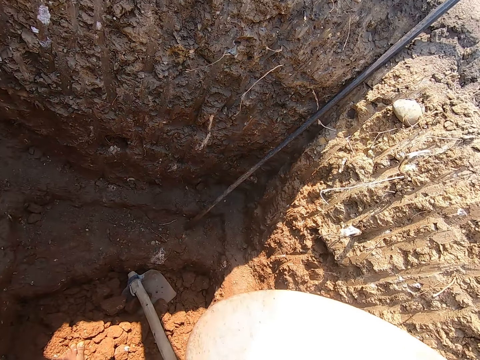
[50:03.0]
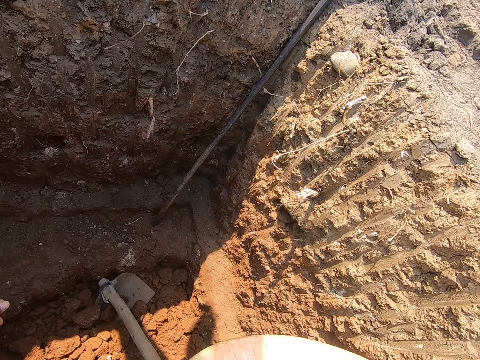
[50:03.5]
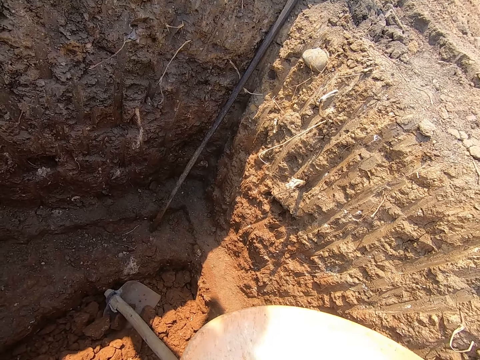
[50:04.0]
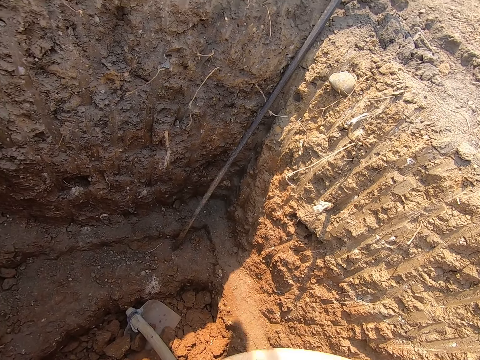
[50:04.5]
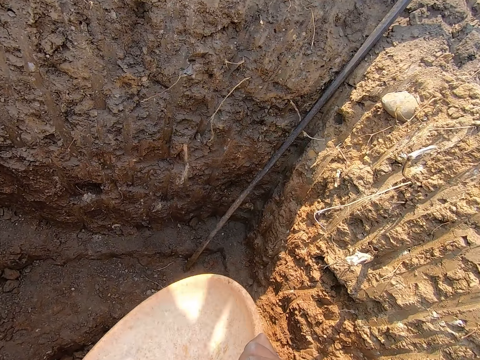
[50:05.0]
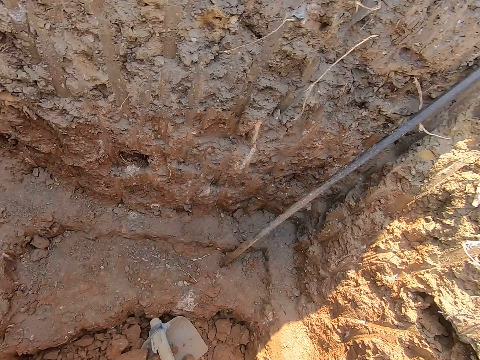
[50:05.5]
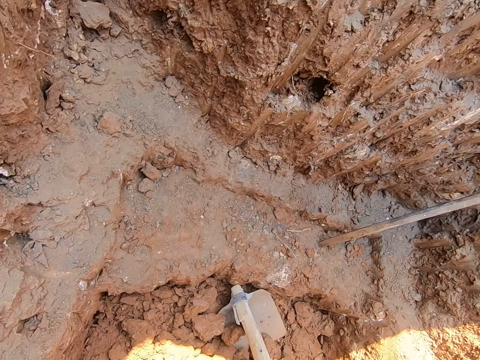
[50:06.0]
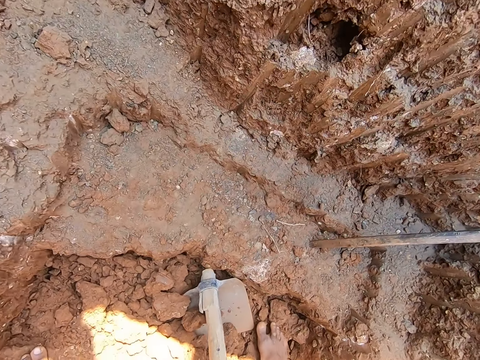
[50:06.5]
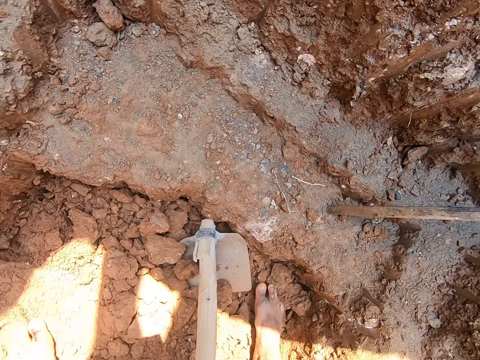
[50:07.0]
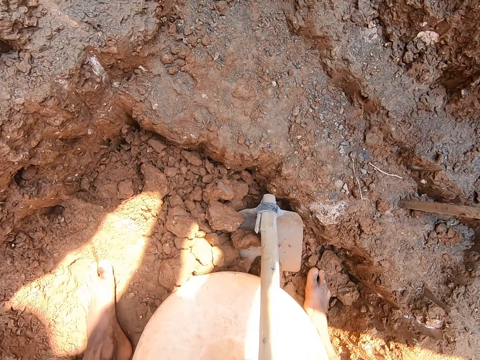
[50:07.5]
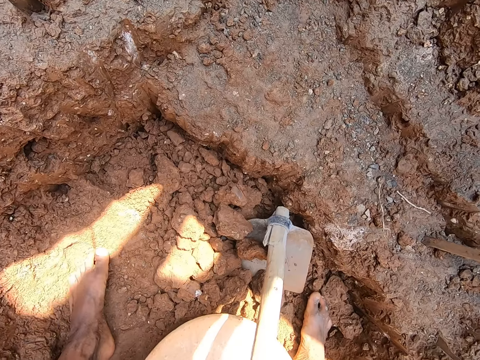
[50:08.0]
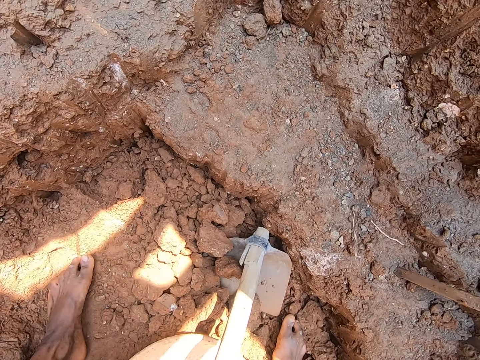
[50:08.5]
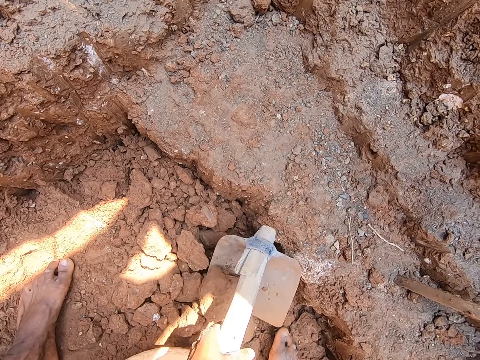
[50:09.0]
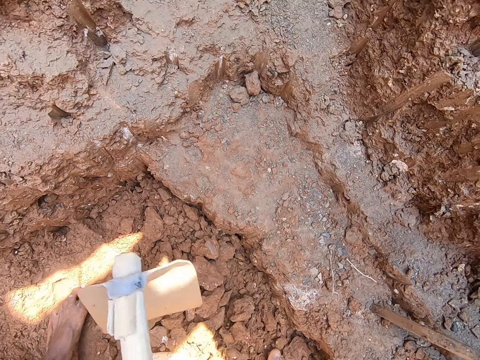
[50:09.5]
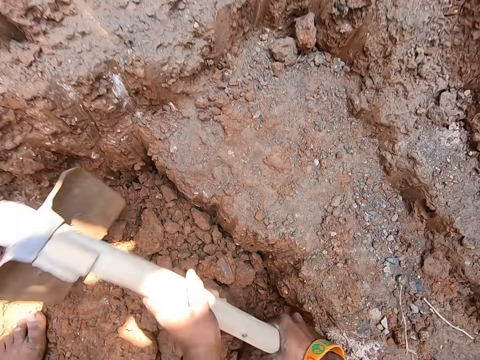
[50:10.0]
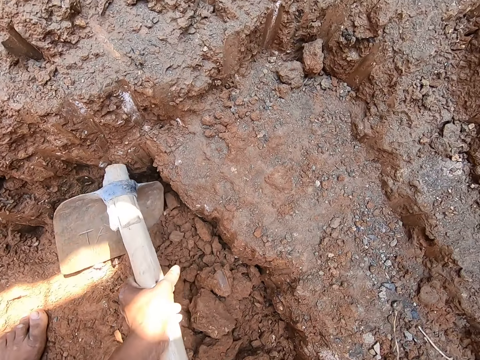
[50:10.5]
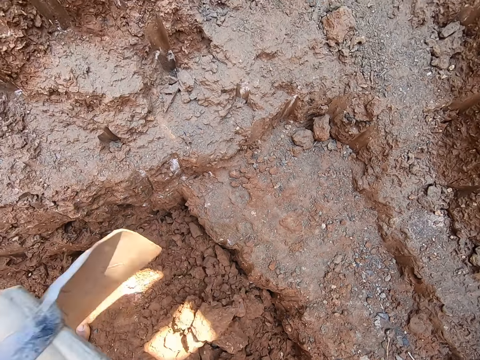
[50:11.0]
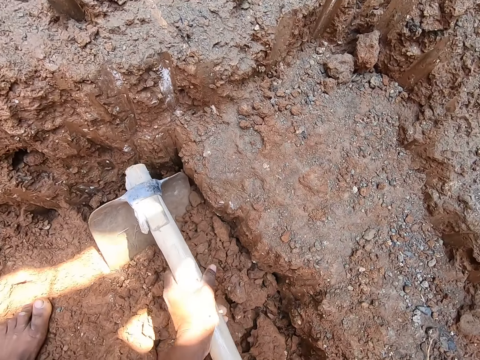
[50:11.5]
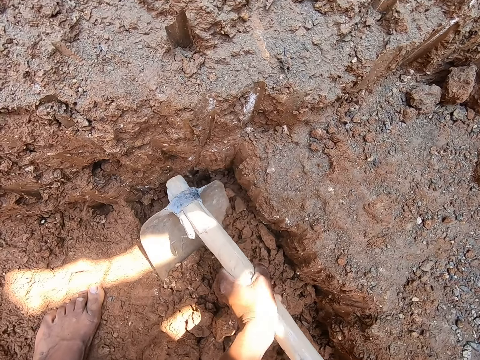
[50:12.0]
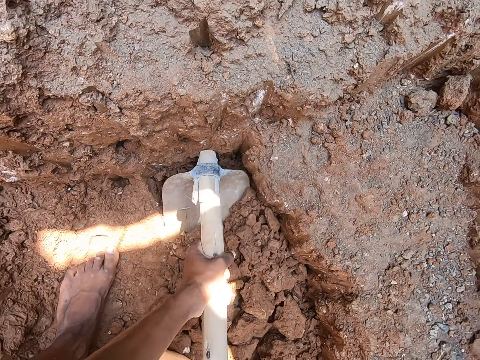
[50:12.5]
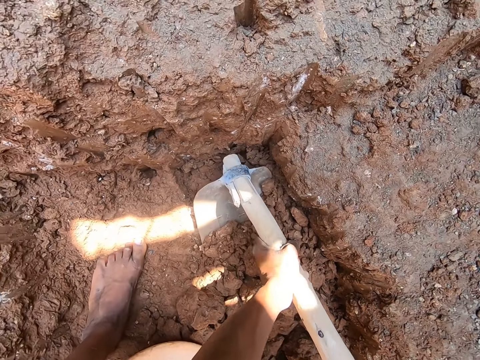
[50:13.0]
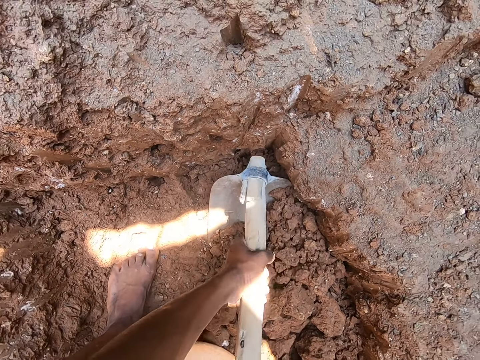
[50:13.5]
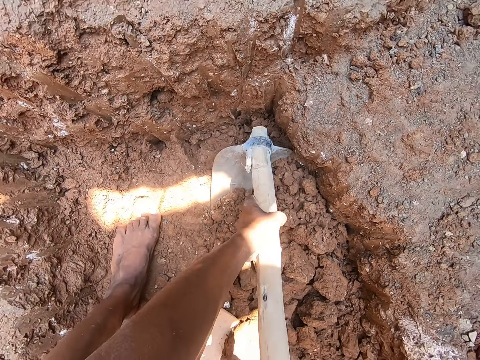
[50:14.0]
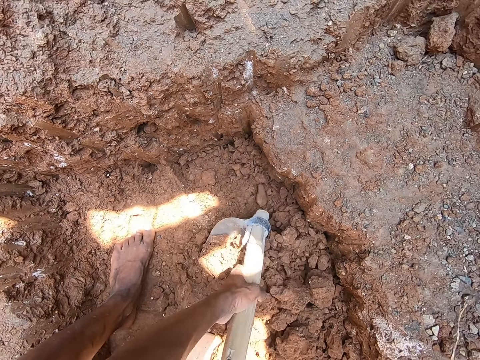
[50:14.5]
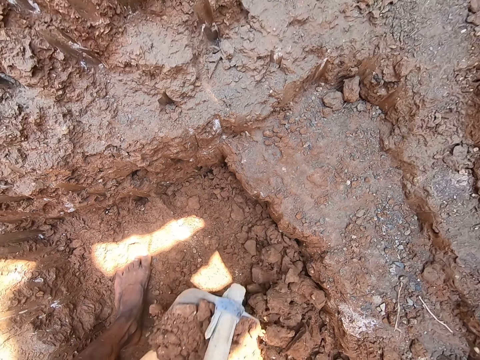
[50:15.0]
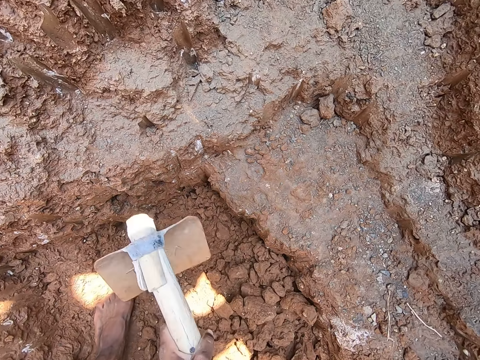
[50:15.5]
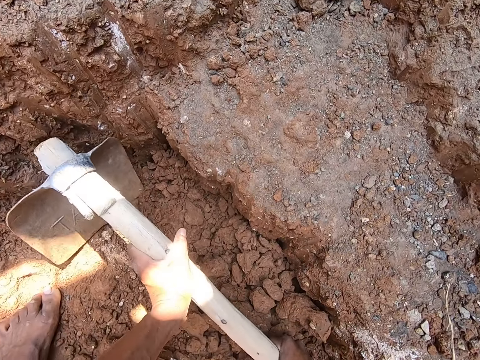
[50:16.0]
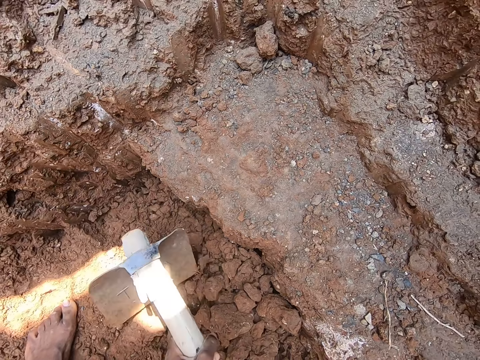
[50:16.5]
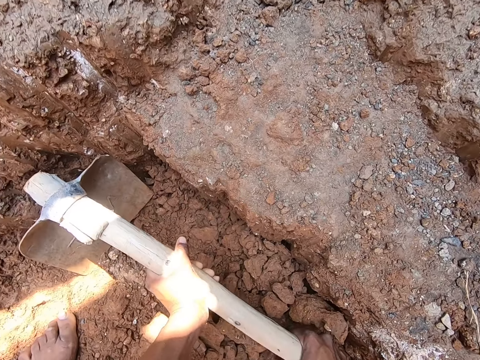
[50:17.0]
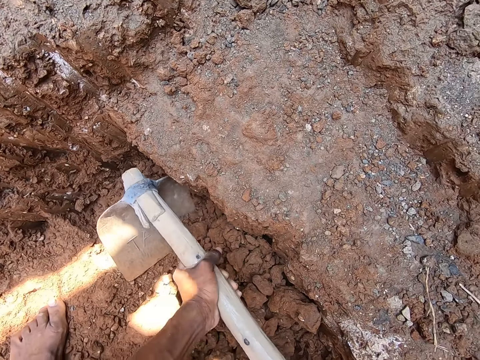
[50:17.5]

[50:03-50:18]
The camera wearer places the bowl or basin on the ground with his right hand. He picks up the hoe from the ground with his left hand. He digs the ground with the hoe with both hands. He puts soil in the basin with the hoe. He scoops sand from the ground with the hoe in his hands. He pours the sand in the hoe into the bowl on the ground with his hands. He gathers sand on the ground with the hoe in his hands.

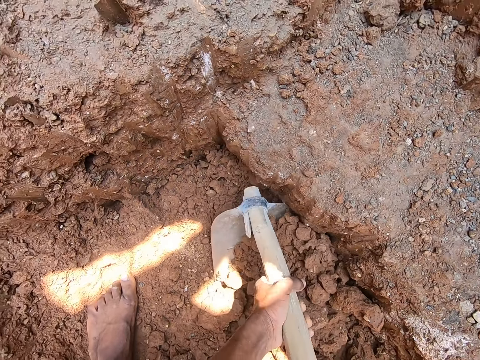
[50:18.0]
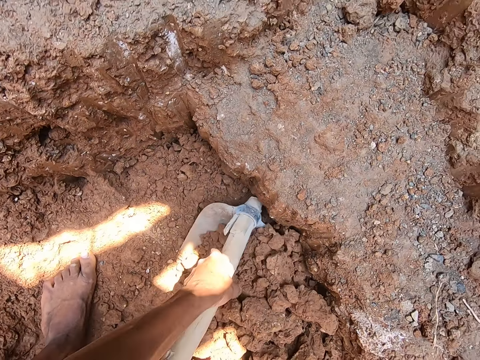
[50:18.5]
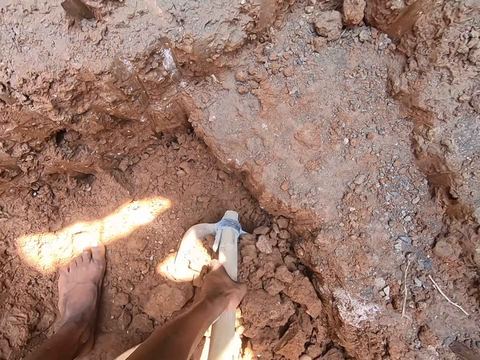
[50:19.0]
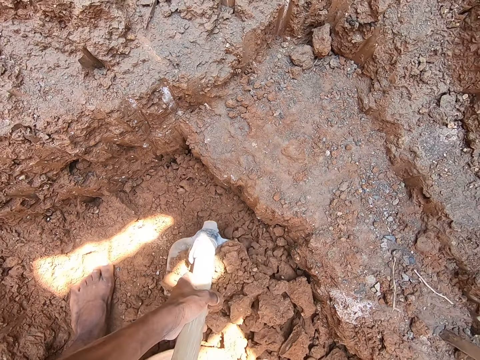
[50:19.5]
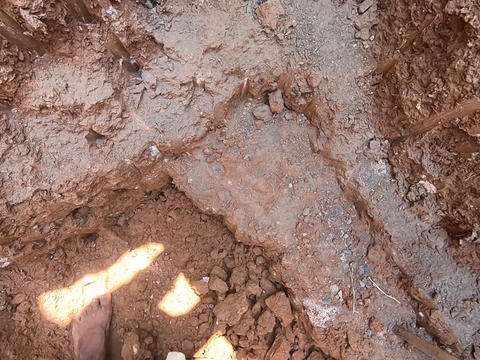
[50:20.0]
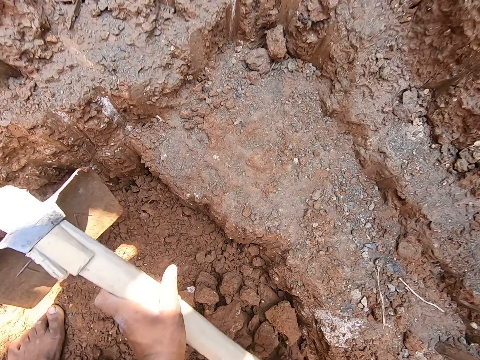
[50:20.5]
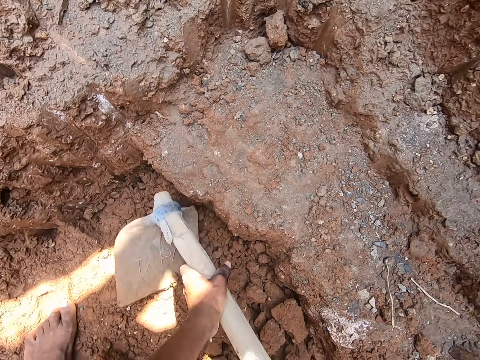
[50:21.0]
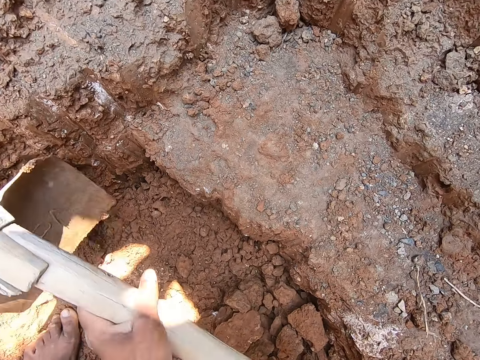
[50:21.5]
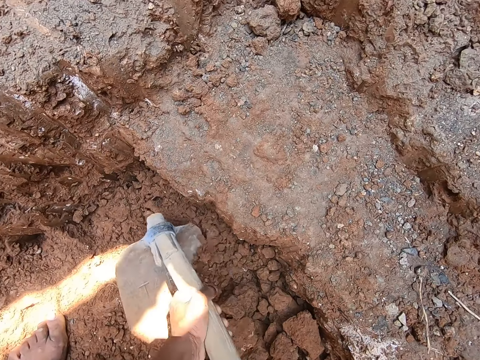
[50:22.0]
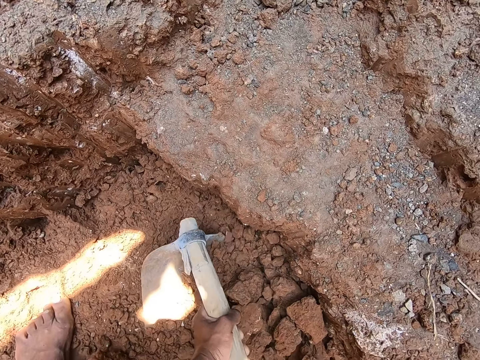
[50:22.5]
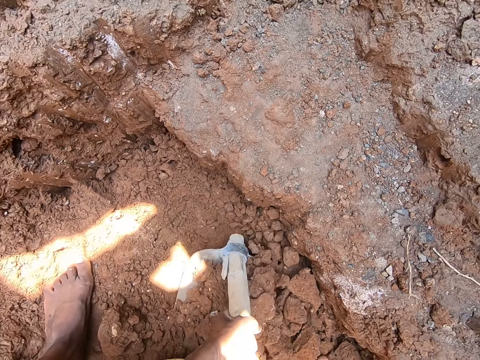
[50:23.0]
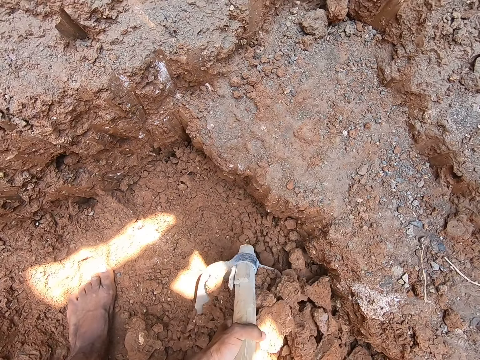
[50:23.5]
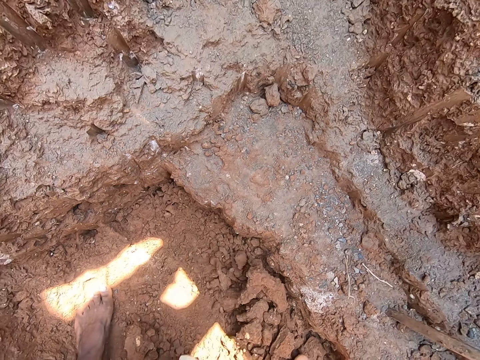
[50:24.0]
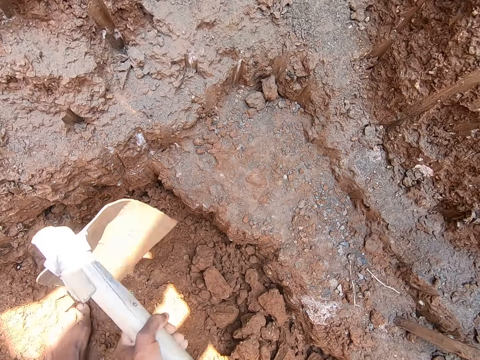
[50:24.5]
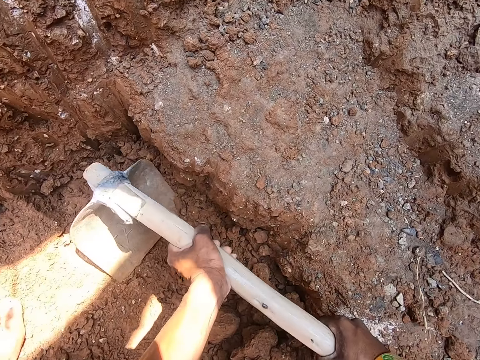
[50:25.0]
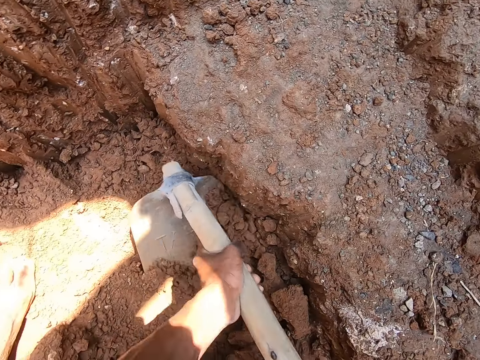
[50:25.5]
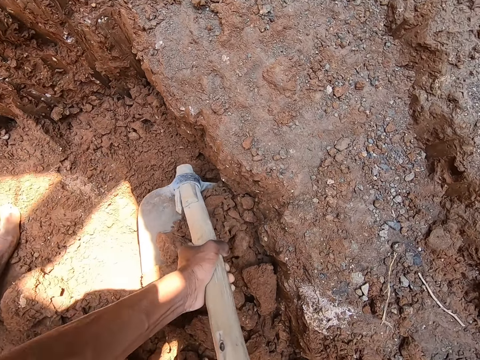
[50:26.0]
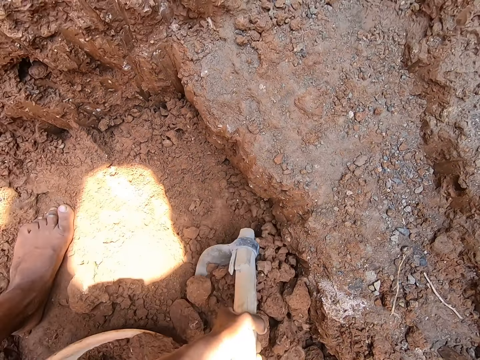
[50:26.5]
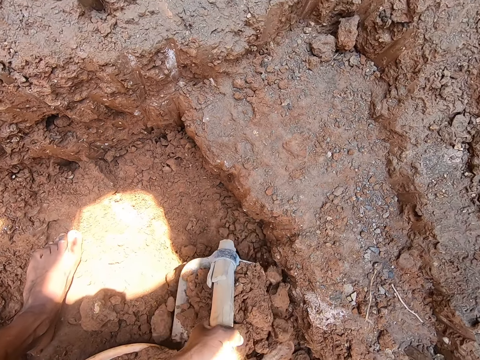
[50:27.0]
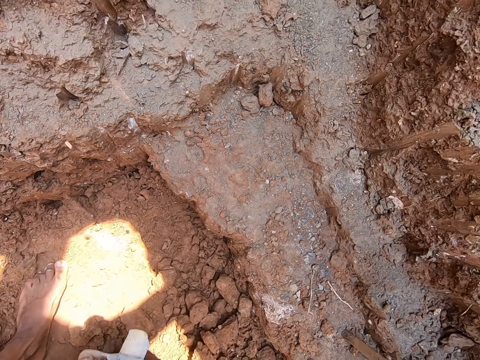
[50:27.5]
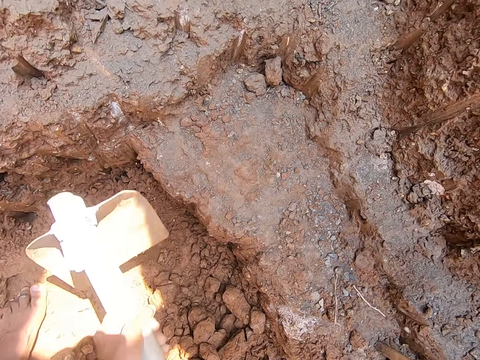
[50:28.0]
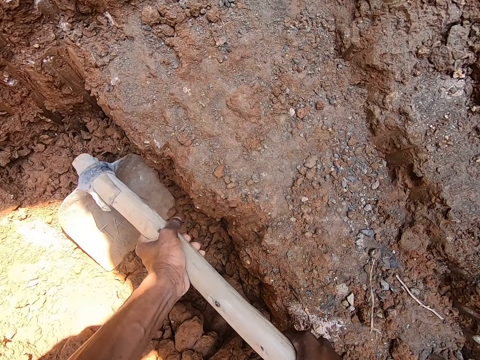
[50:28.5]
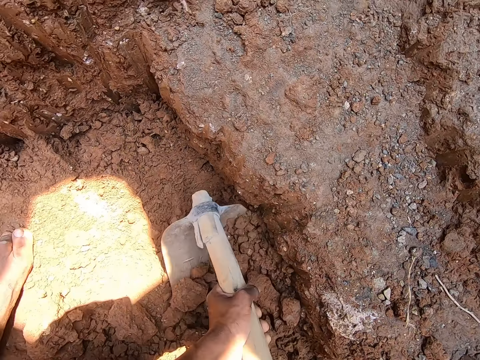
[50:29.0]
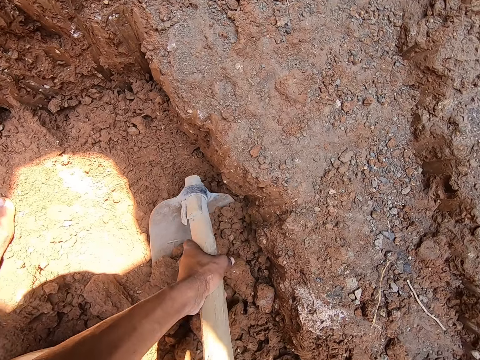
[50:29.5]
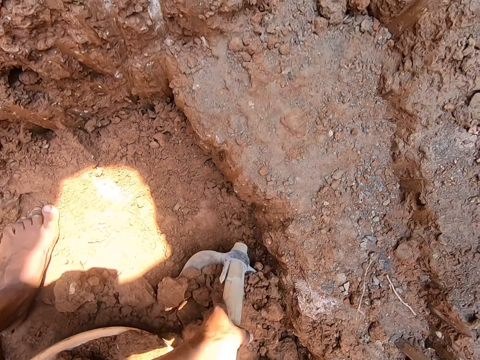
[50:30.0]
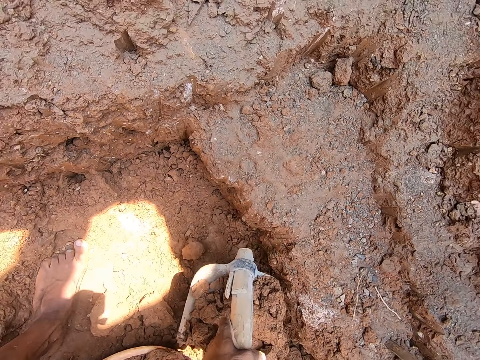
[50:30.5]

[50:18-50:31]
The camera wearer scoops sand from the ground with the hoe in his hands. He pours the sand in the hoe into the bowl on the ground with his hands. He gathers sand on the ground with the hoe in his hands. He scoops sand from the ground with the hoe in his hands. He pours the sand in the hoe into the bowl on the ground with his hands. He scoops sand from the ground with the hoe in his hands. He pours the sand in the hoe into the bowl on the ground with his hands. He scoops sand from the ground with the hoe in his hands.
